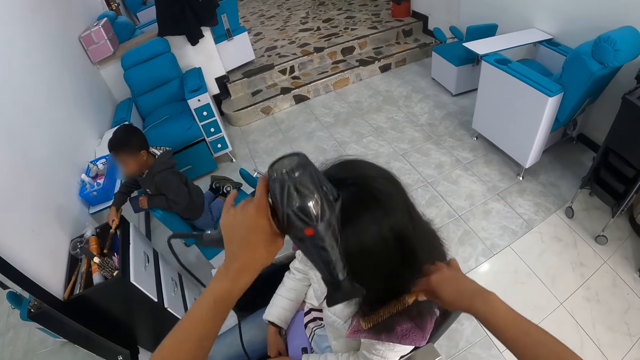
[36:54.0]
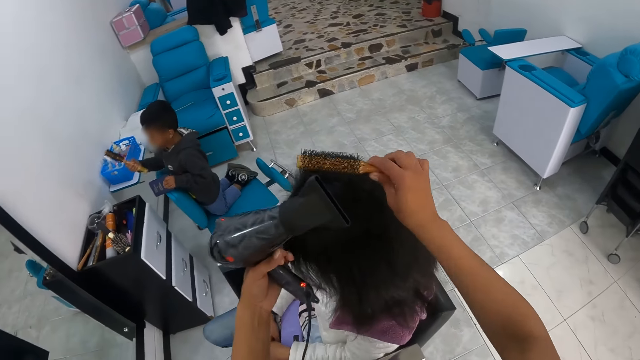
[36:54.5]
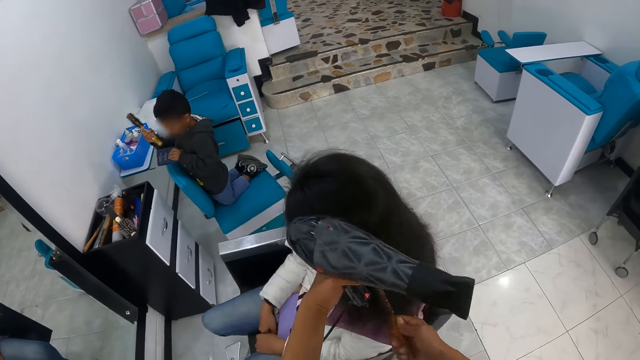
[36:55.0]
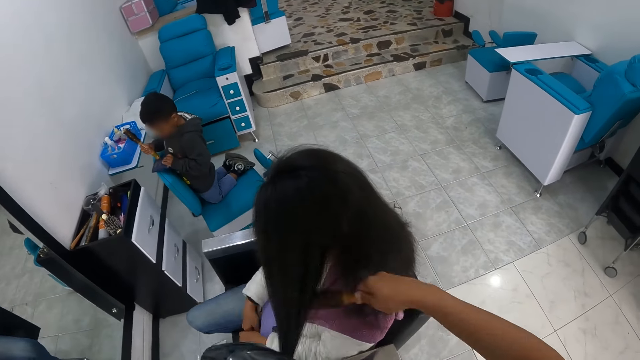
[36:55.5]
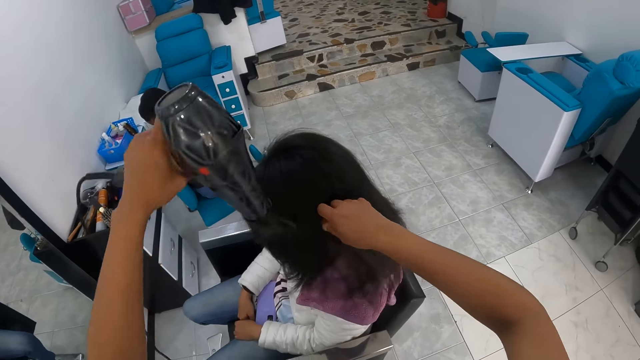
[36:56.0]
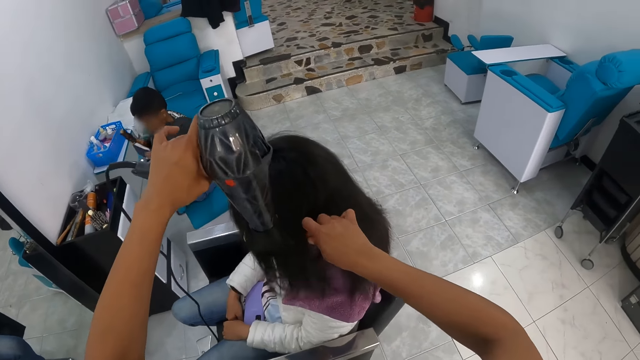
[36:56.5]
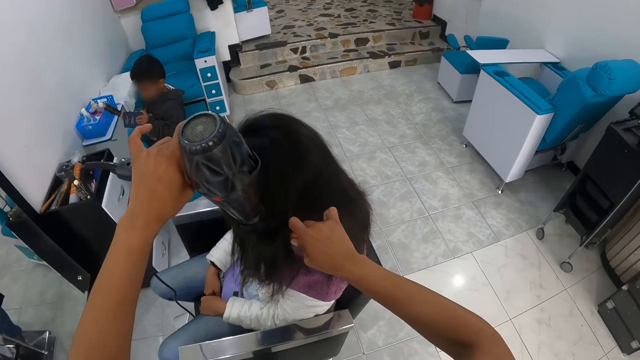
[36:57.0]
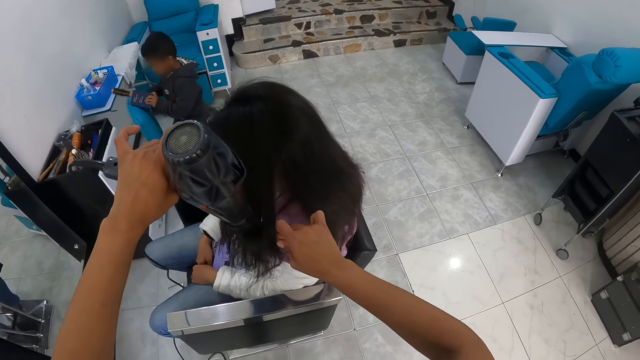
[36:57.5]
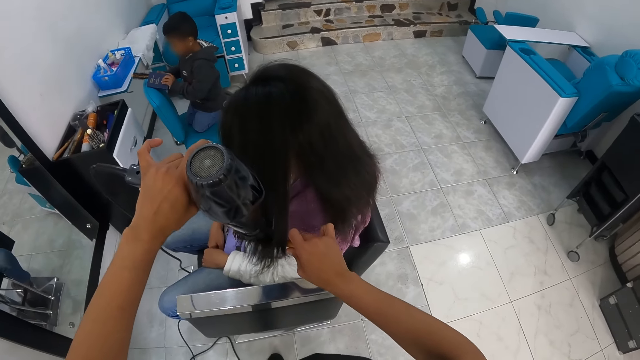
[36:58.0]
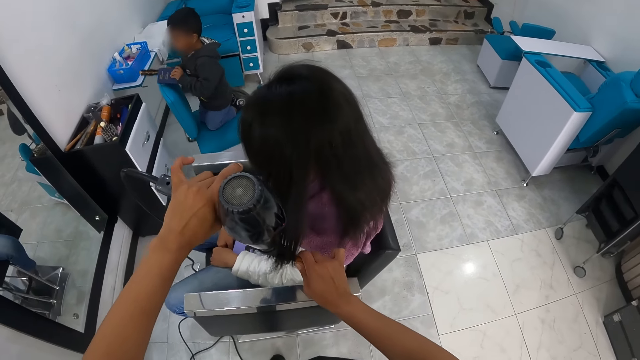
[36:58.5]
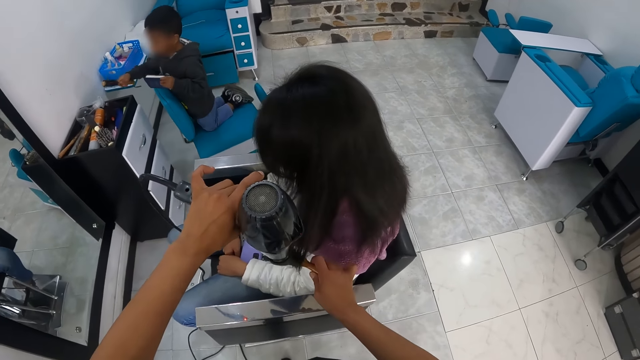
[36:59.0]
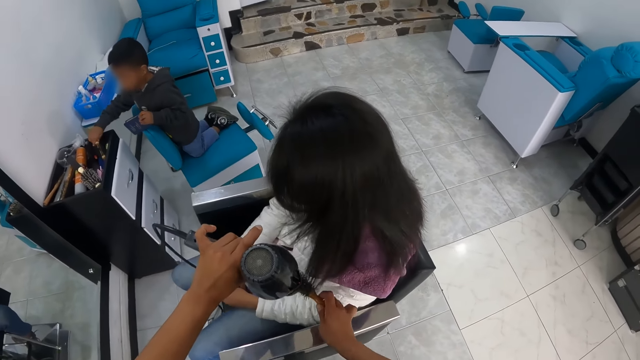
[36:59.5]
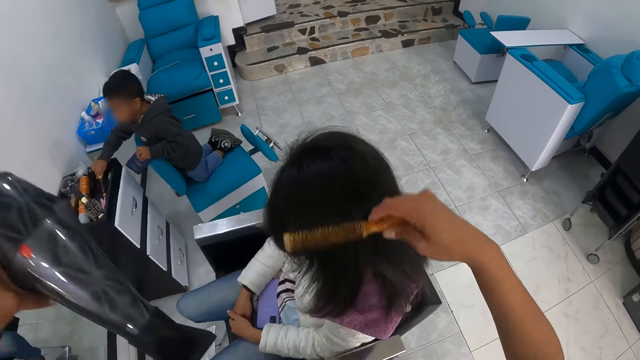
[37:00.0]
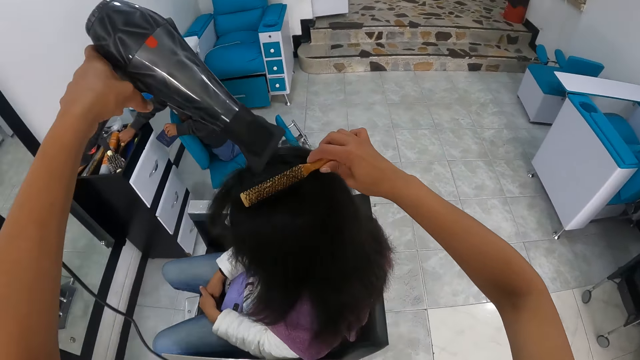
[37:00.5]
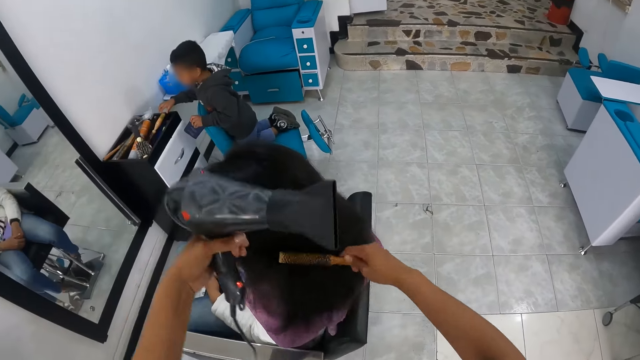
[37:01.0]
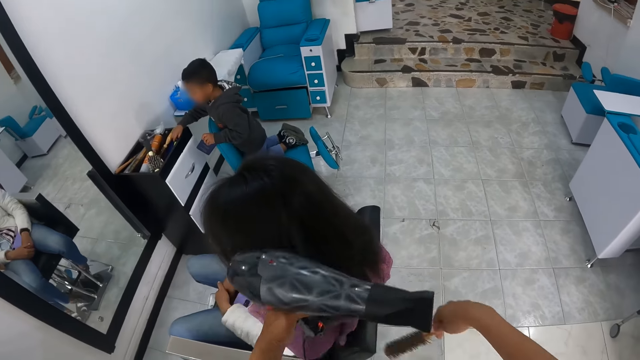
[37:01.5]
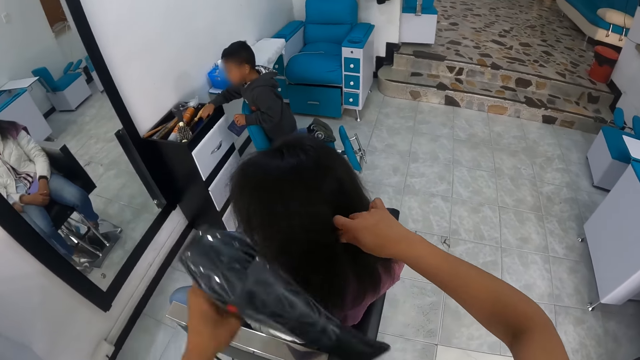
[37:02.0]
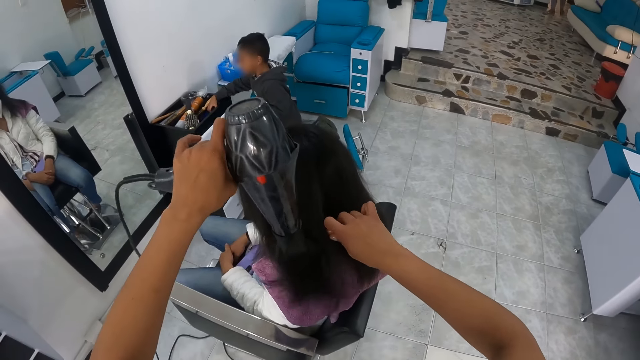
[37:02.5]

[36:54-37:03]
The boy picks up a wet brush from the drawer top with his right hand. The camera wearer combs the woman's hair. The boy places the wet brush on the bible with his right hand. The camera wearer blow-dries the woman's hair. The boy drops the wet brush in the drawer top with his right hand.

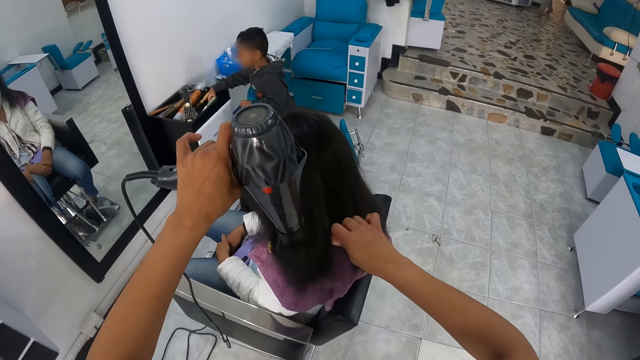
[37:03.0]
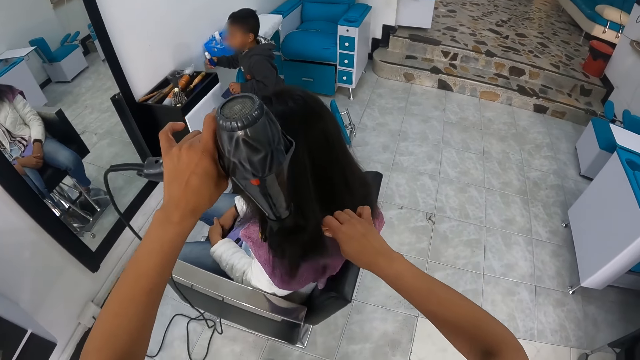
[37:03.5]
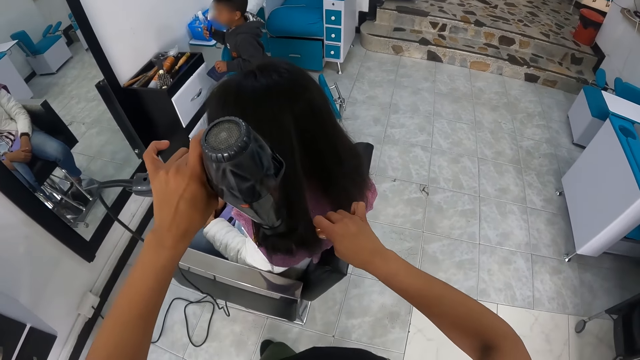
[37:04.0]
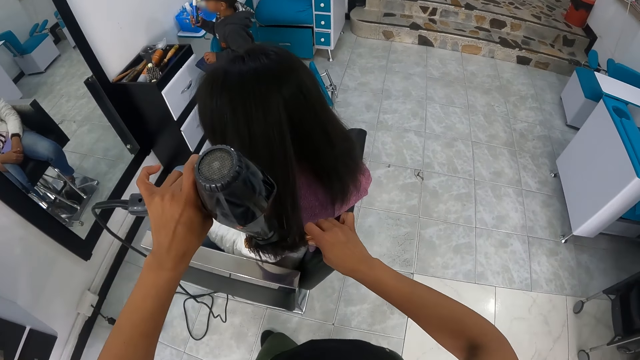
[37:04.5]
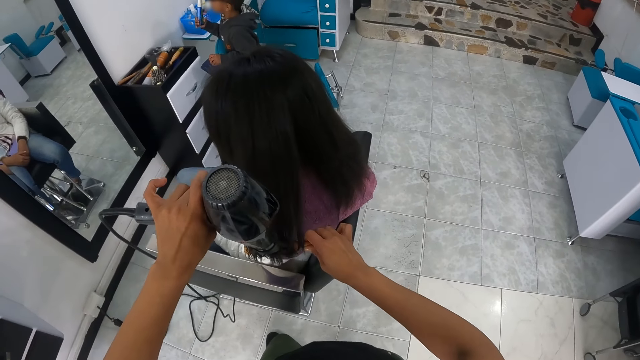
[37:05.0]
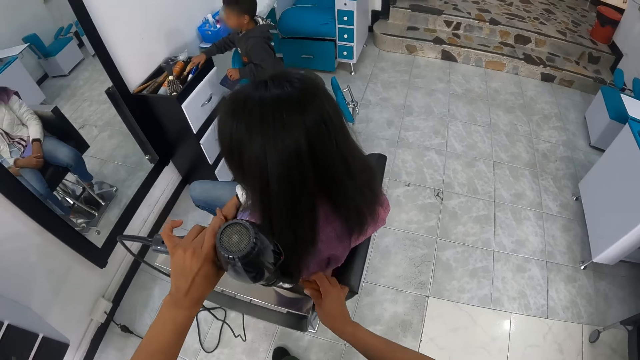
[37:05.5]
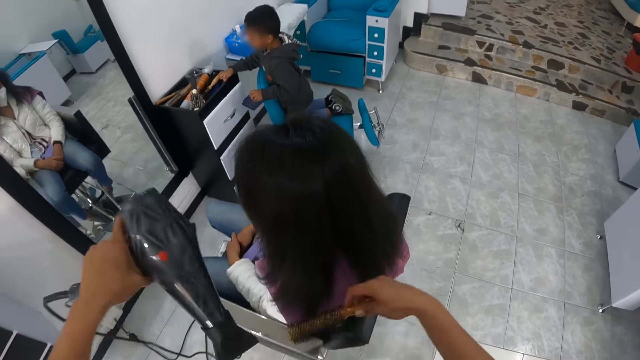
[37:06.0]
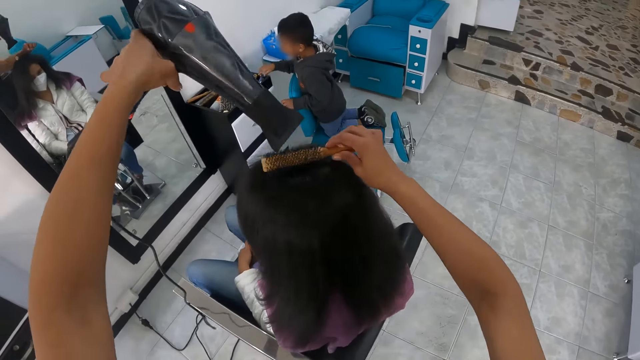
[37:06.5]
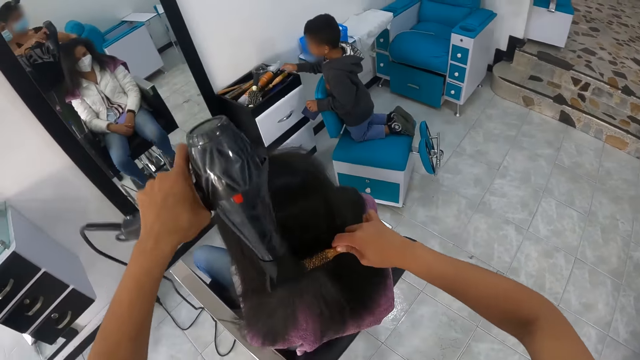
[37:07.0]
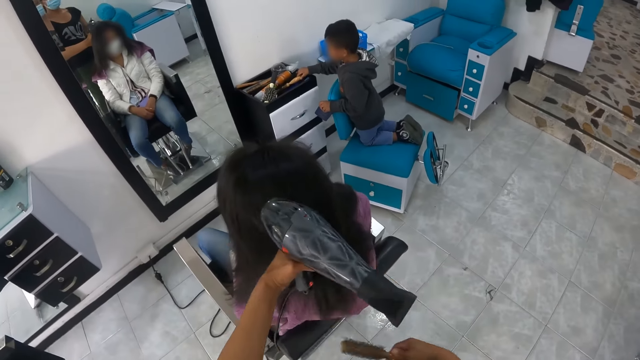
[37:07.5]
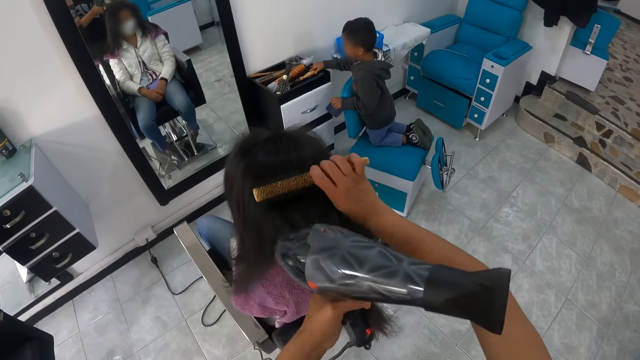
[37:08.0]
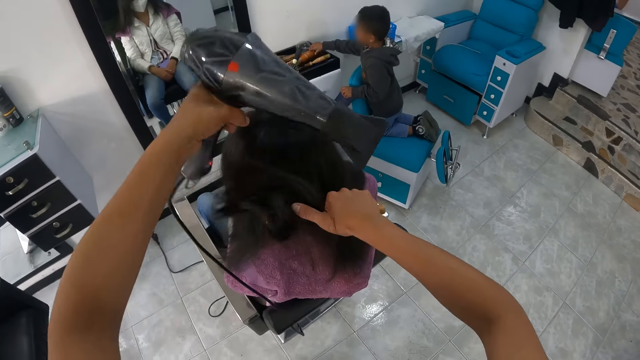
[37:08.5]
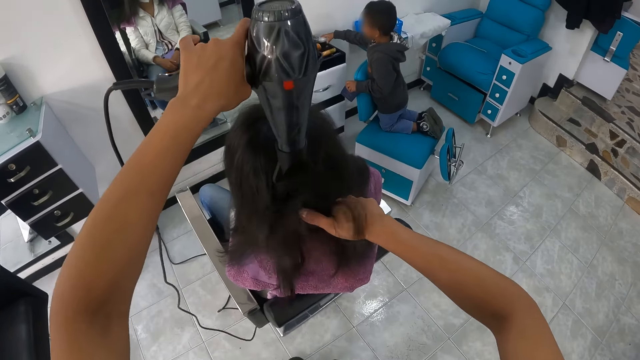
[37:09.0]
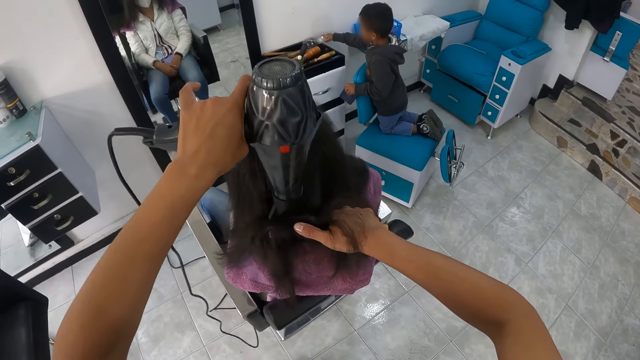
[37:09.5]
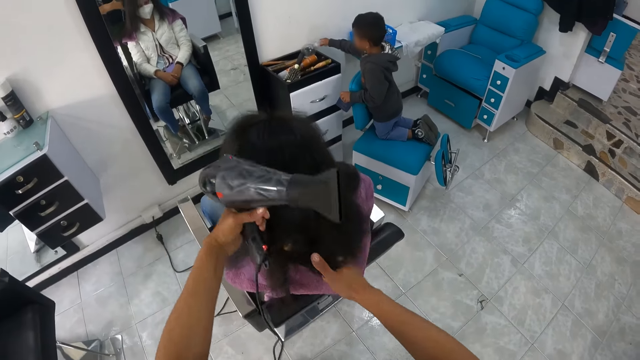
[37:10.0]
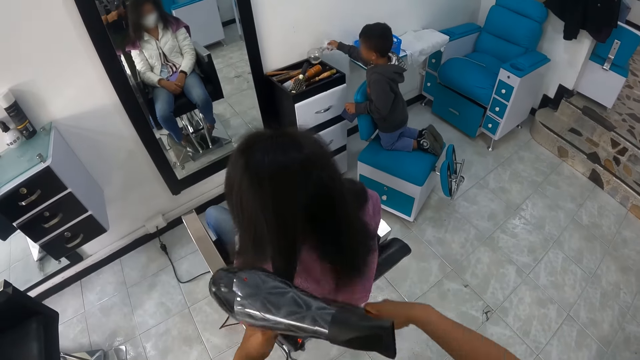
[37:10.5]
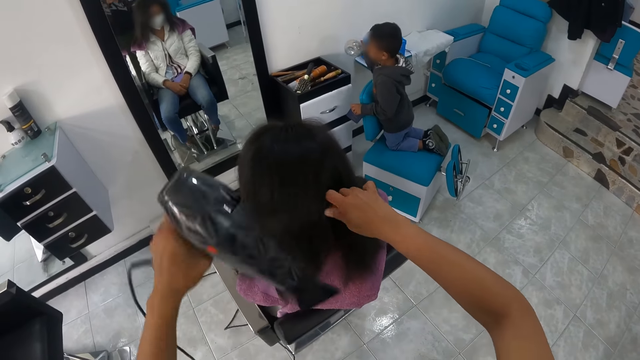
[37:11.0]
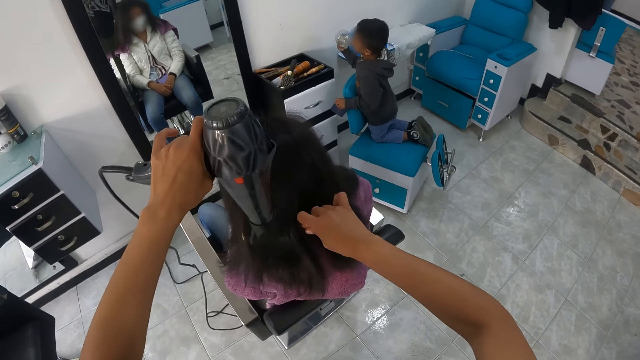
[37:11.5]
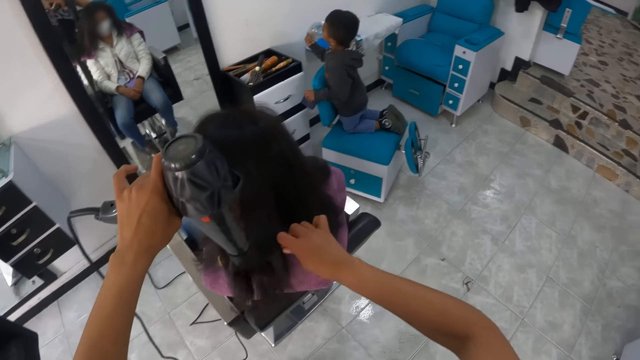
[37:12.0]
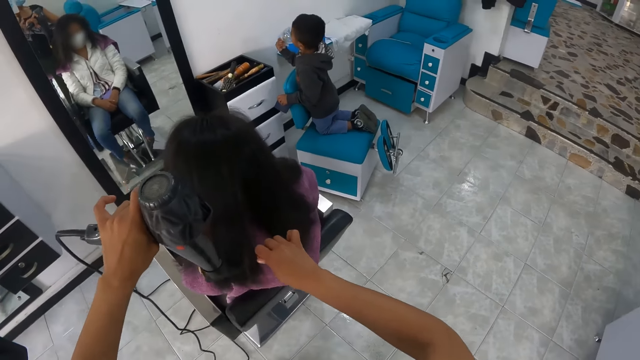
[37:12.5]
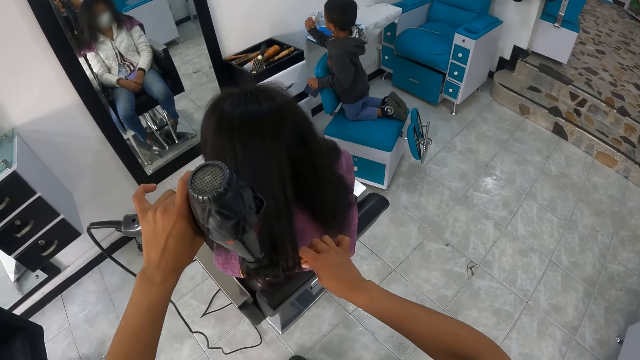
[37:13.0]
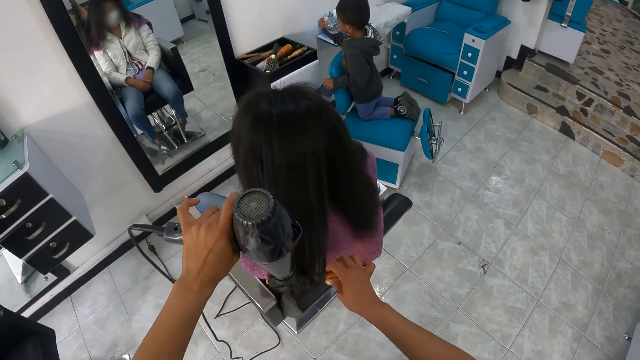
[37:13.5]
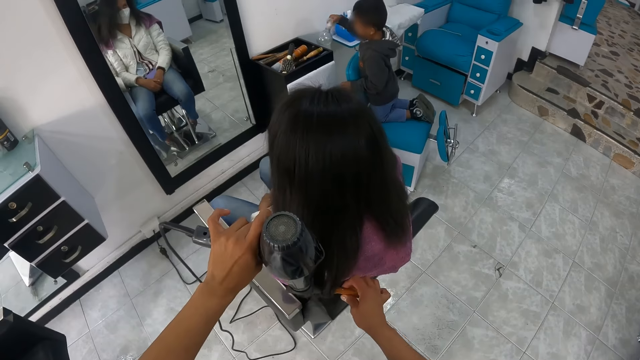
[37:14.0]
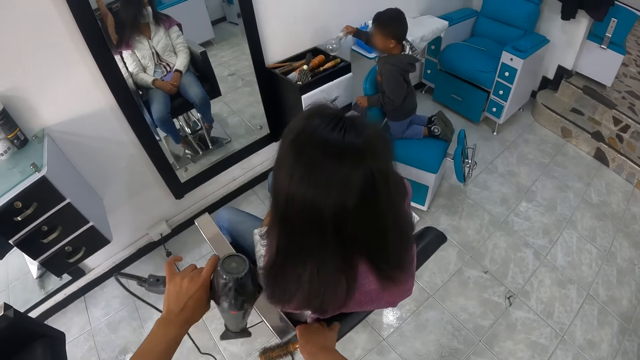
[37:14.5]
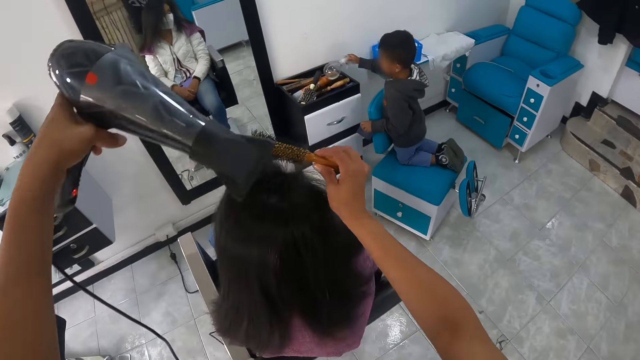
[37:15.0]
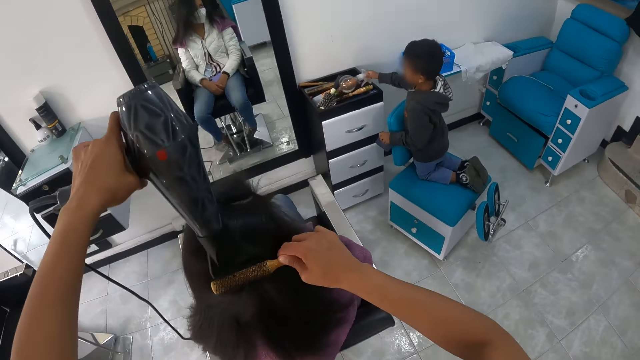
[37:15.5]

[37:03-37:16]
The boy picks up a hair oil product from the drawer top with his right hand. The boy touches his face with the hair oil product in his right hand. The boy drops the hair oil product in the drawer top with his right hand. The boy touches the wet brush in the drawer top with his right hand. The camera wearer combs the woman's hair. The boy touches a spray can in the drawer top with his right hand. The camera wearer blow-dries the woman's hair. The boy picks up the spray can from the drawer top with his right hand. The camera wearer combs the woman's hair. The boy touches his face with the spray can in his right hand. The camera wearer blow-dries the woman's hair.
